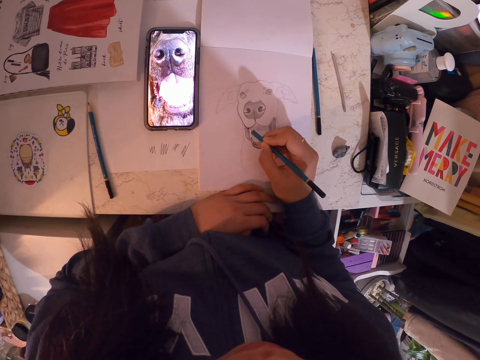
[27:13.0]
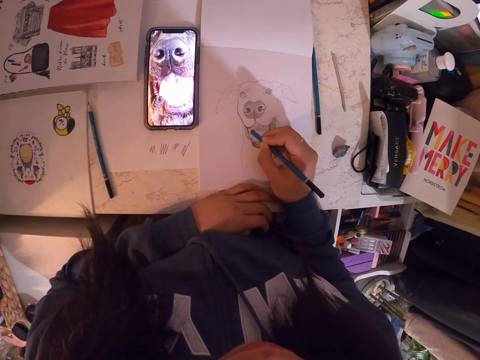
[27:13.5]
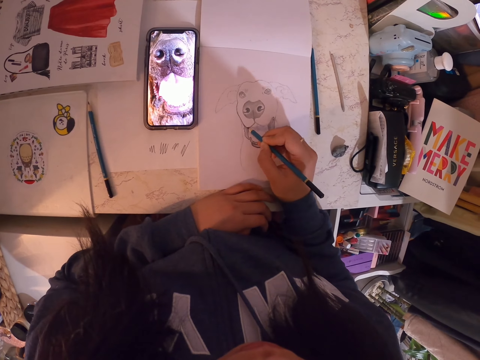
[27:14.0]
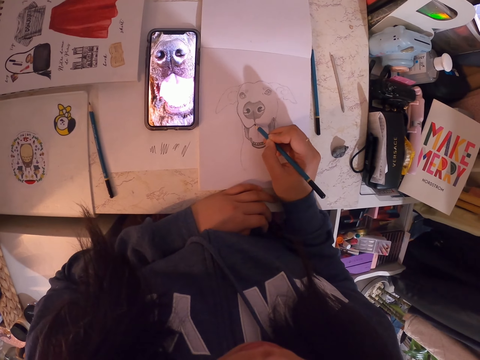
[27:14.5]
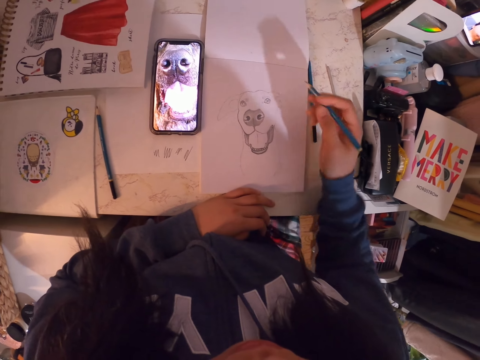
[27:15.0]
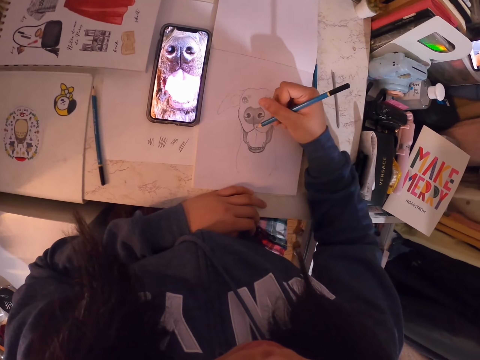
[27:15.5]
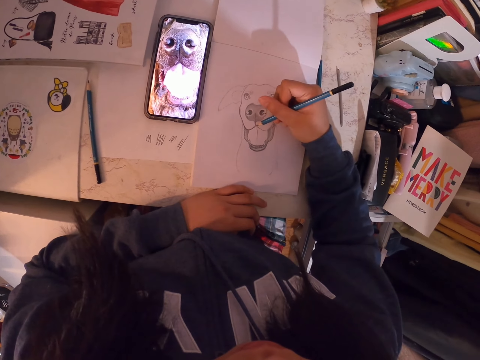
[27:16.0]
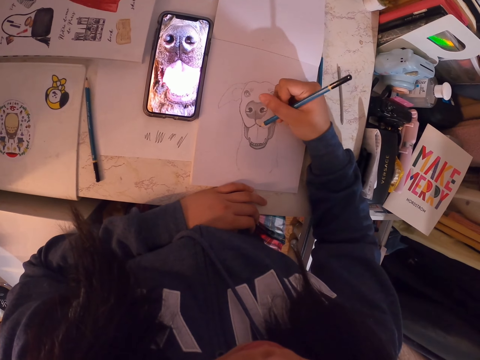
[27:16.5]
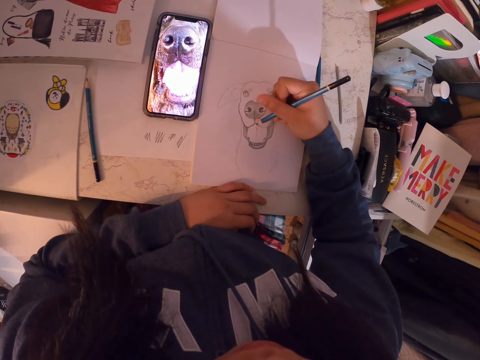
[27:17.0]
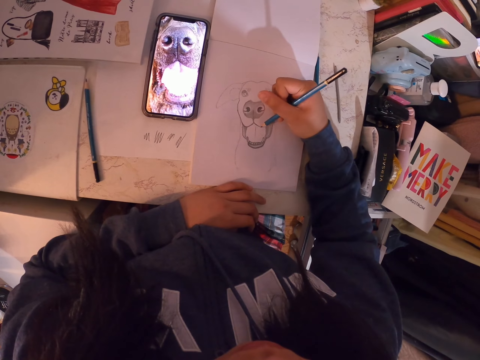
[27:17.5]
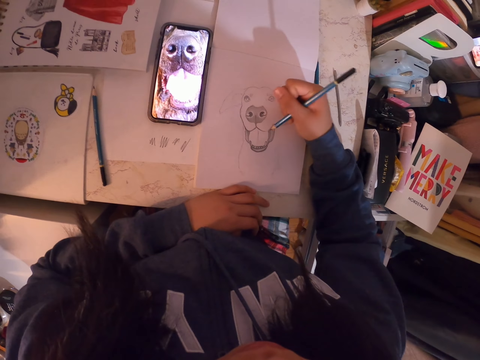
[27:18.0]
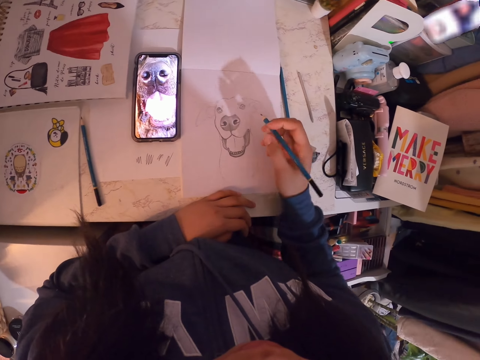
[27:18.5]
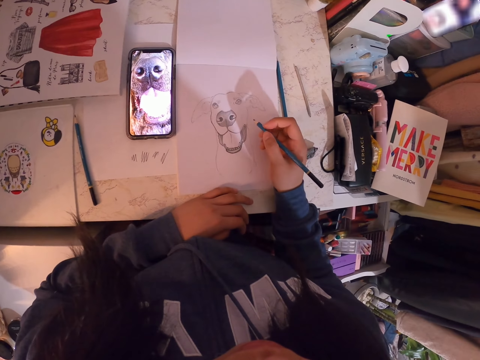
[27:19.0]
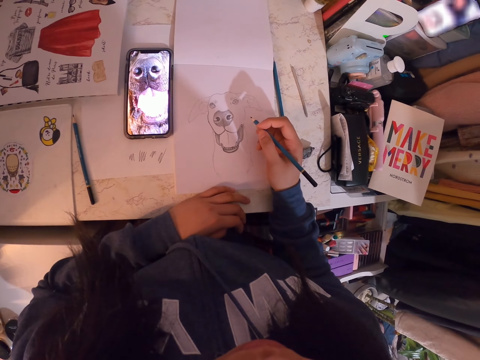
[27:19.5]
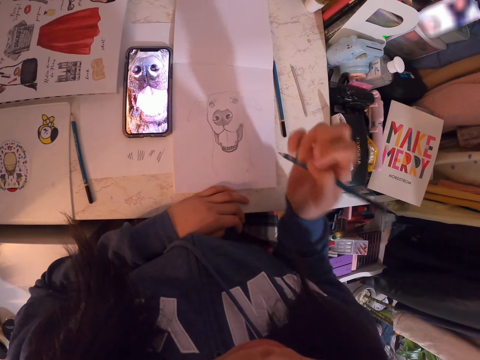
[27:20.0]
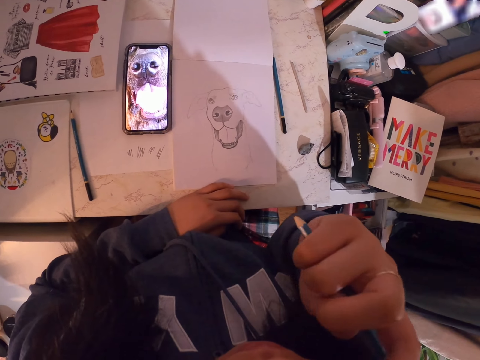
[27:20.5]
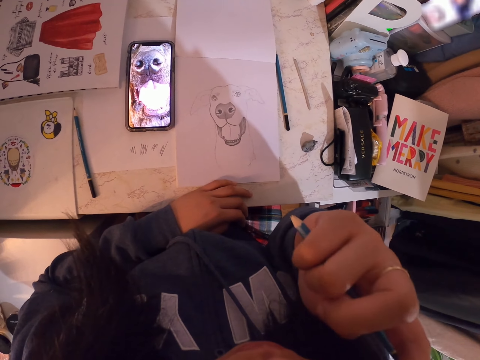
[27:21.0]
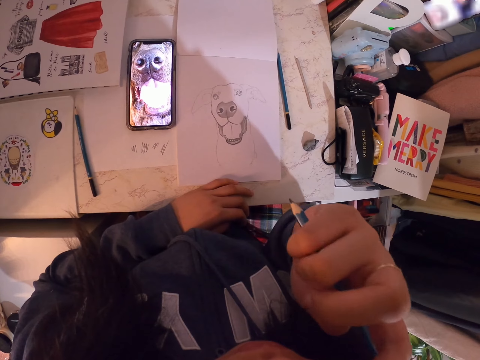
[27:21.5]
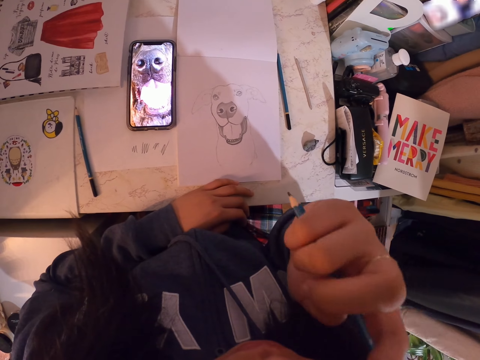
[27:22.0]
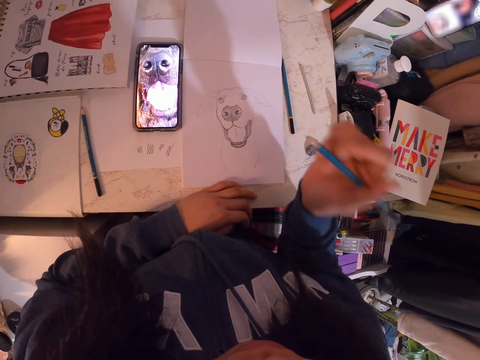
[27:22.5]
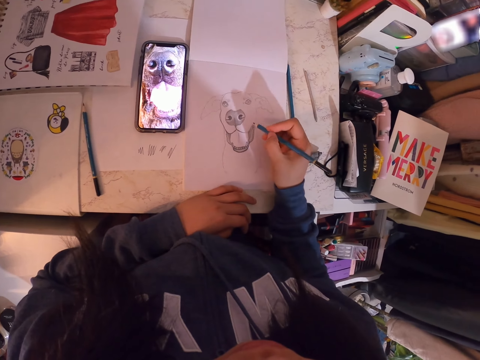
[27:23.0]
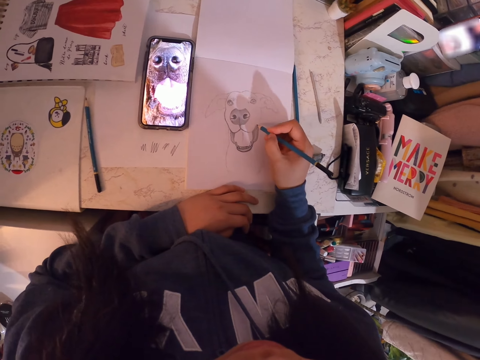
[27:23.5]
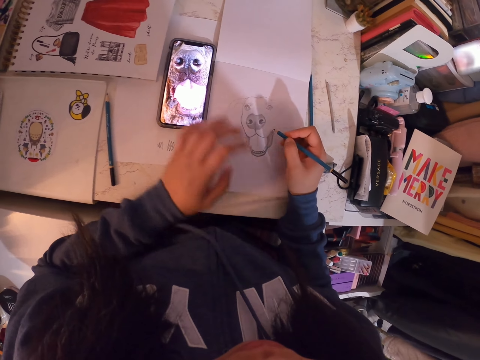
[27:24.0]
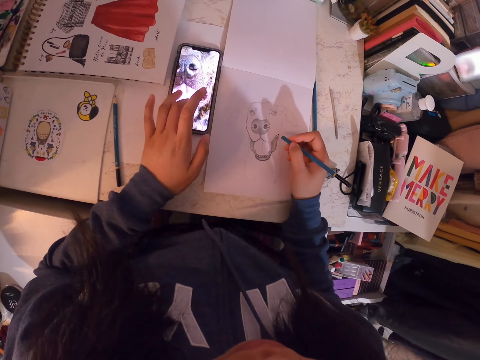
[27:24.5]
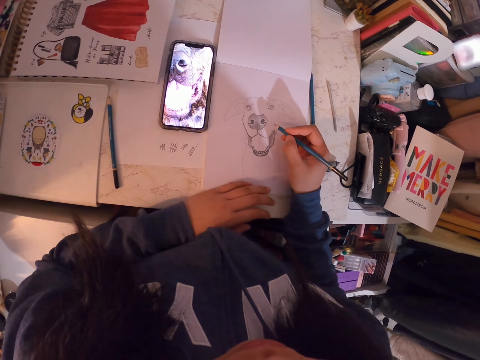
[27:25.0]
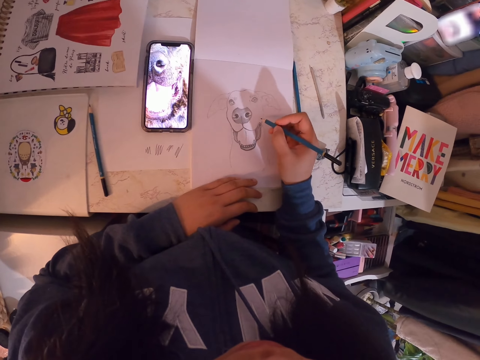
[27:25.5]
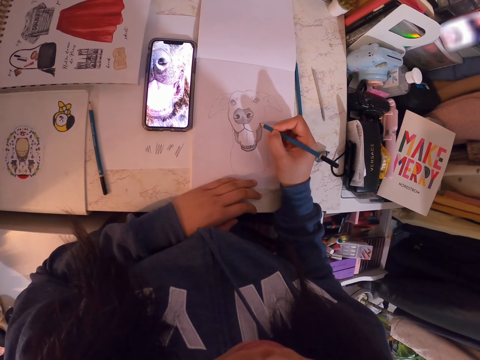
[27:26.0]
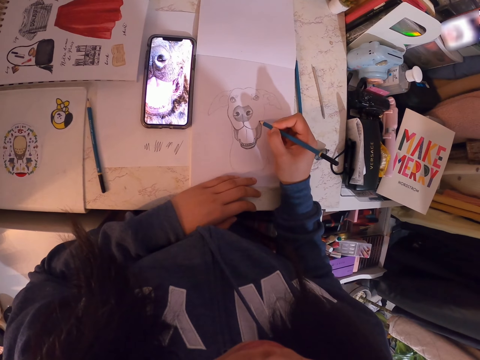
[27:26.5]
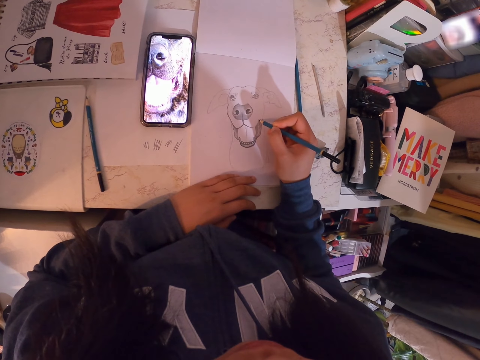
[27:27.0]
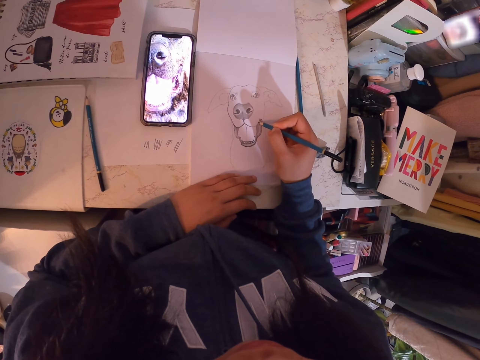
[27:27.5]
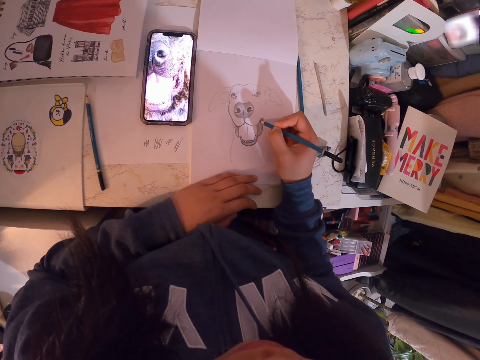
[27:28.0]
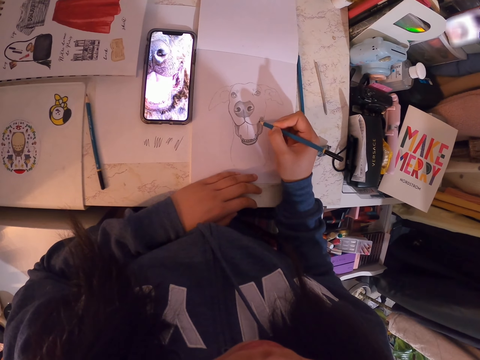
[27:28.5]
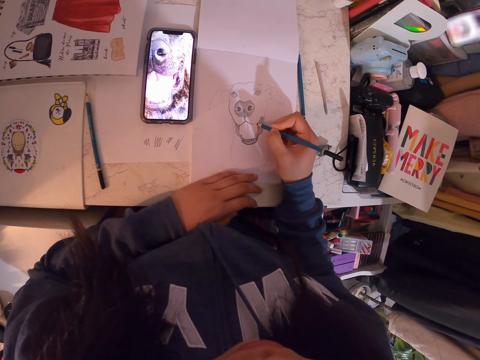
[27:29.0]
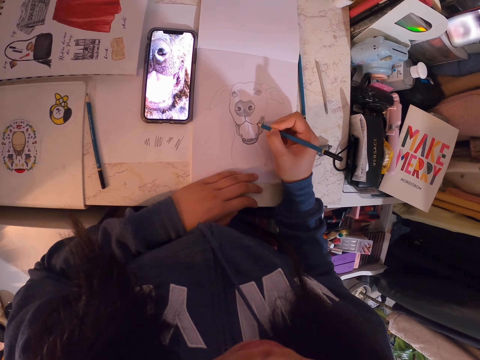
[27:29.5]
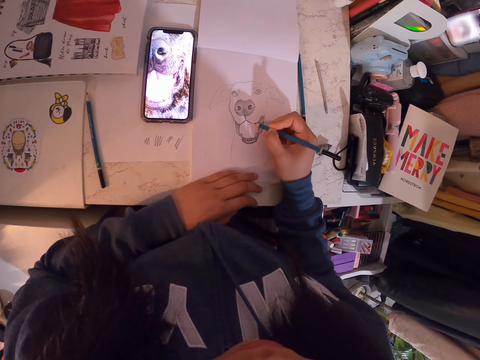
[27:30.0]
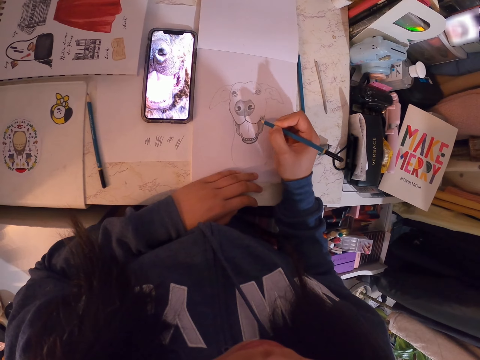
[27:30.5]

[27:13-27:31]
The camera wearer moves her hand. She draws in the art book with the art pencil. She moves her hand. She holds the pencil. She scratches her face. She lifts the hand. She adjusts the picture on the phone. She holds the pencil. She scrolls the phone. She puts the hand on the table. She draws in the art book with the art pencil.

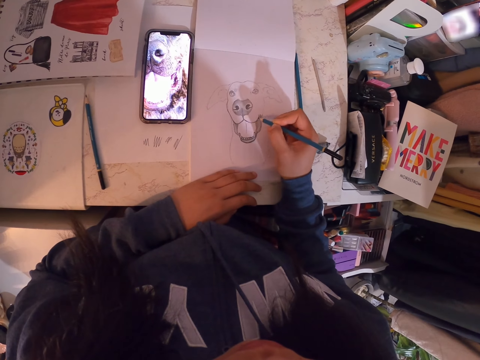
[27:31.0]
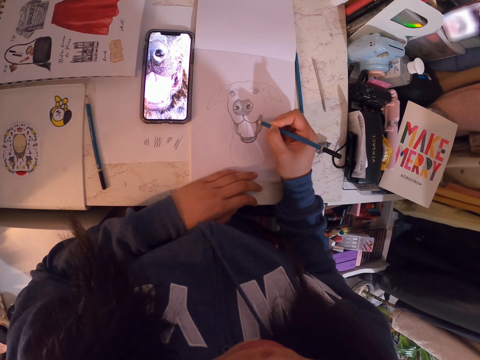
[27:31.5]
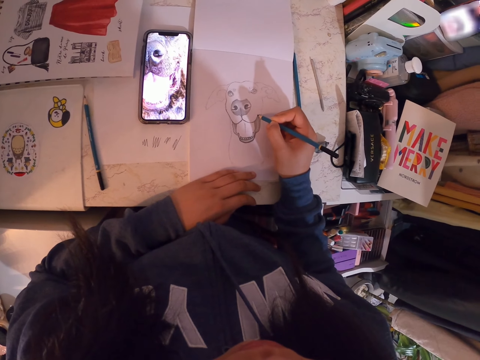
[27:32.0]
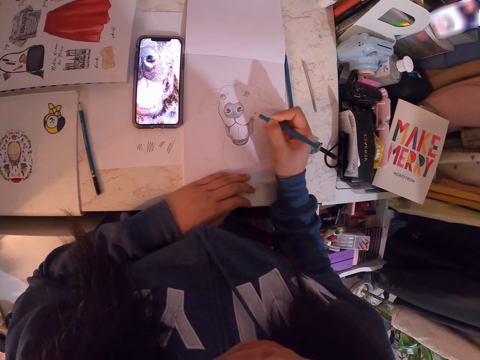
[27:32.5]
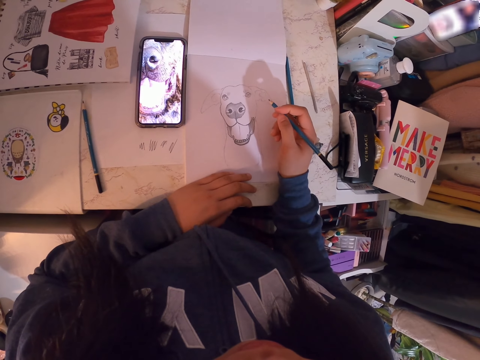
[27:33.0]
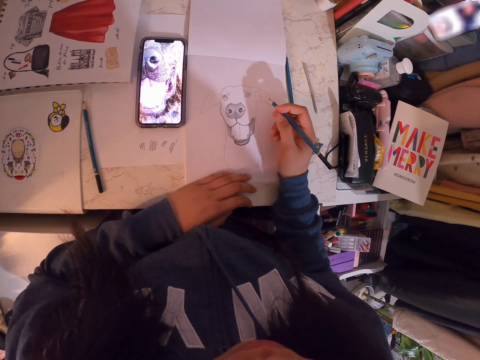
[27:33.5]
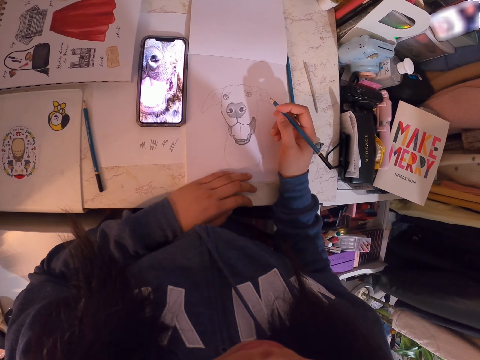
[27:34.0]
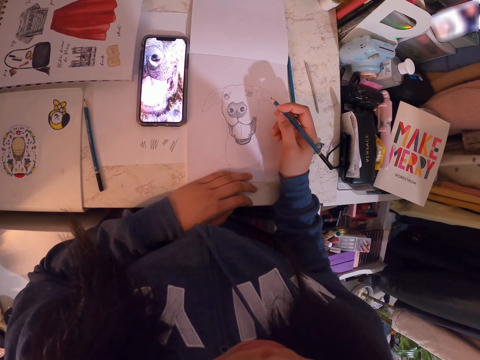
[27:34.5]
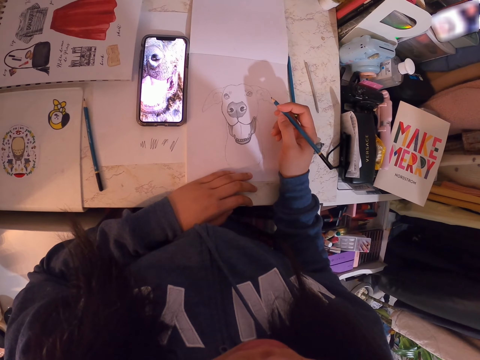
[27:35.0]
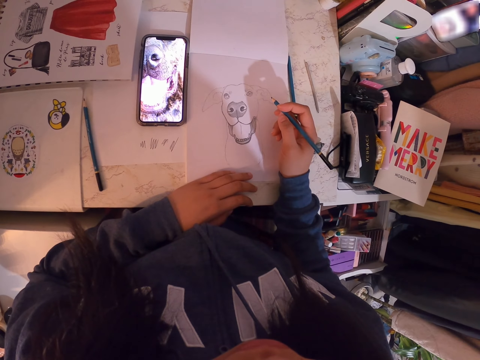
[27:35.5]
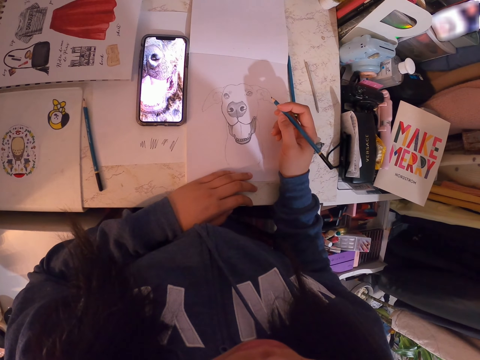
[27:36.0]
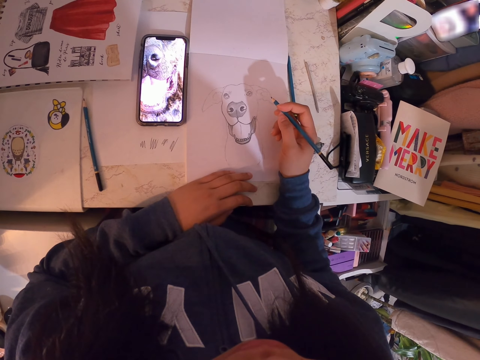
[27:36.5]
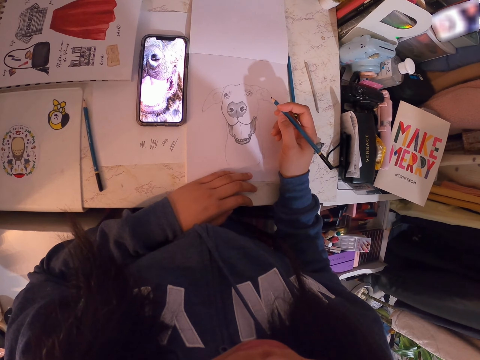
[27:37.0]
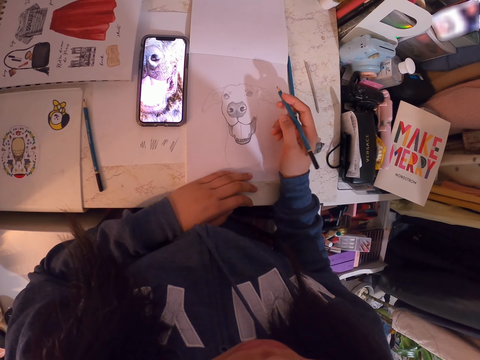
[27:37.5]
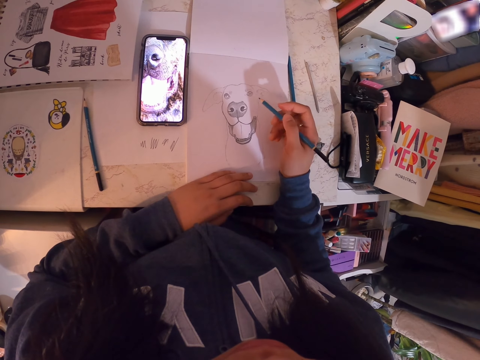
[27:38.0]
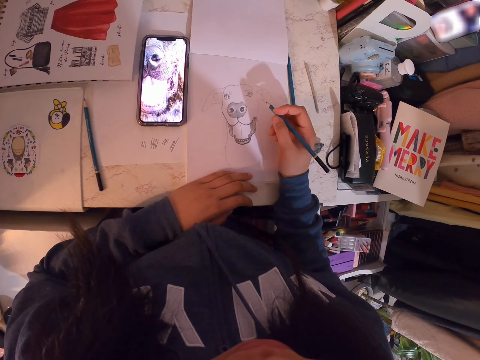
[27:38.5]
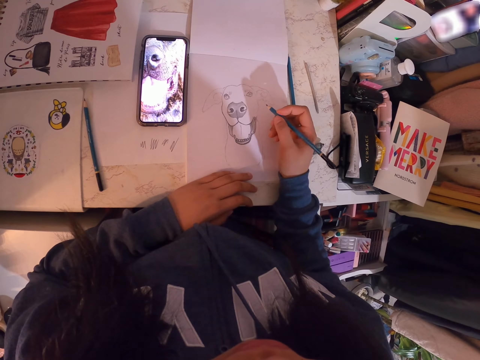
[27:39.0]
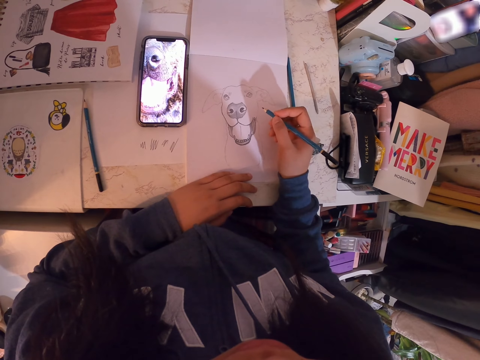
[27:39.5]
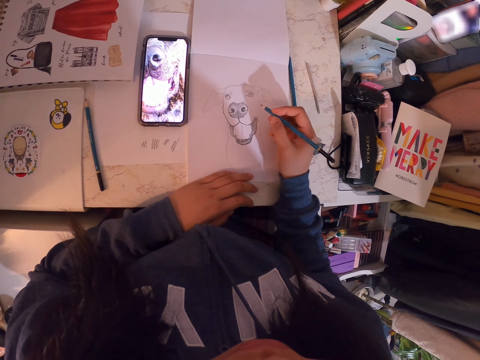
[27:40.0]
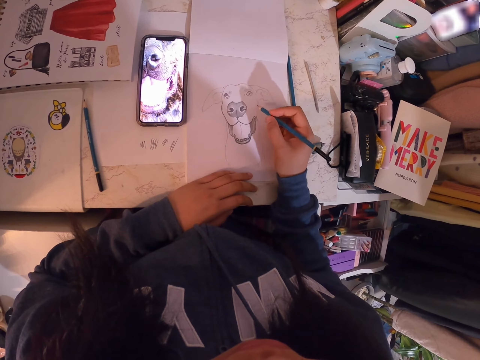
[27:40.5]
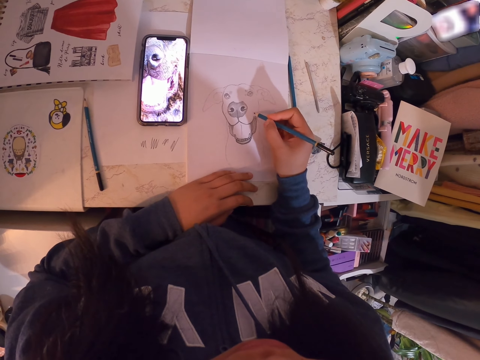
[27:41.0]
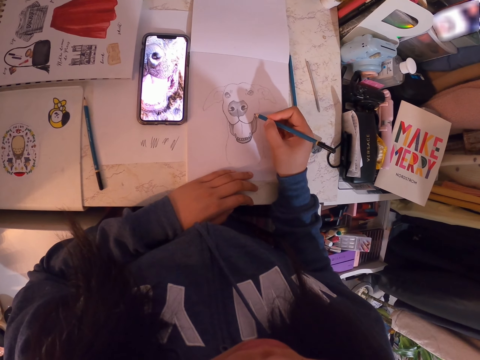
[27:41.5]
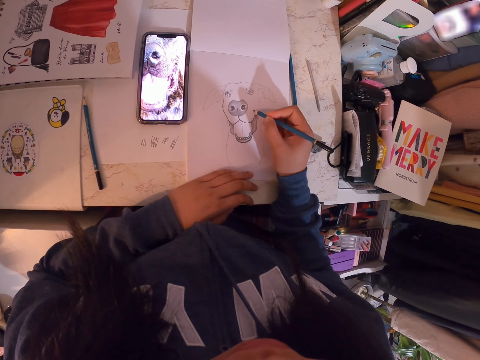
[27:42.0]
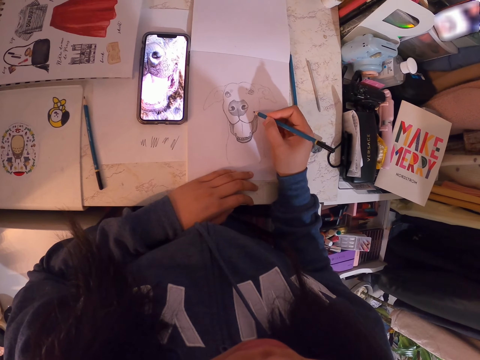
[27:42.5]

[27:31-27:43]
The camera wearer holds the pencil. They look at the drawing. They move the art pencil. They draw in the art book with the art pencil.
